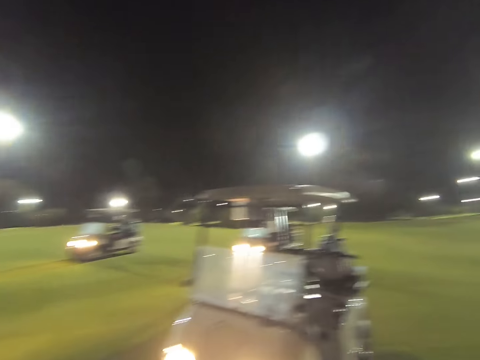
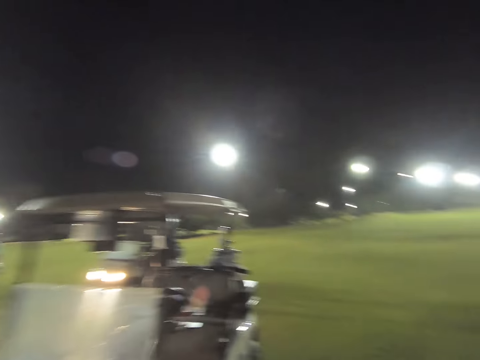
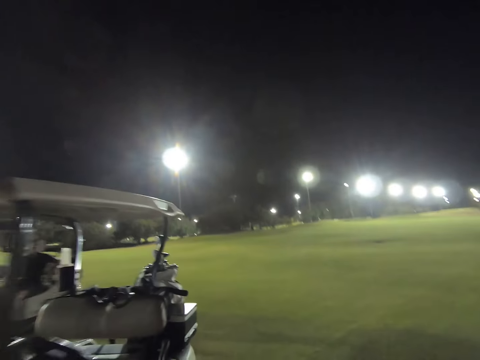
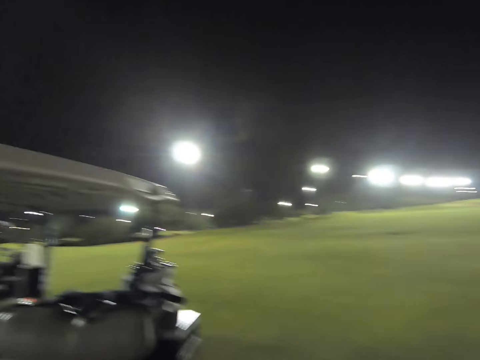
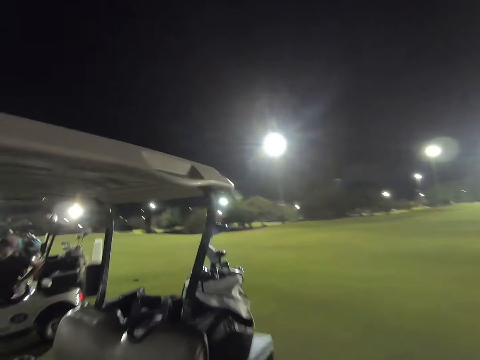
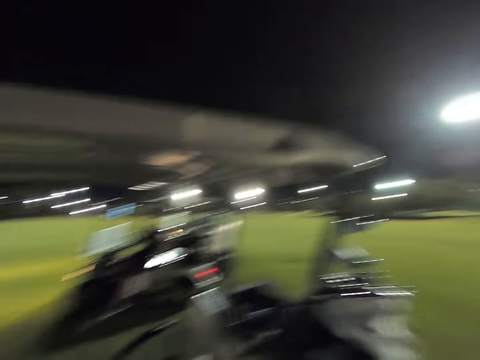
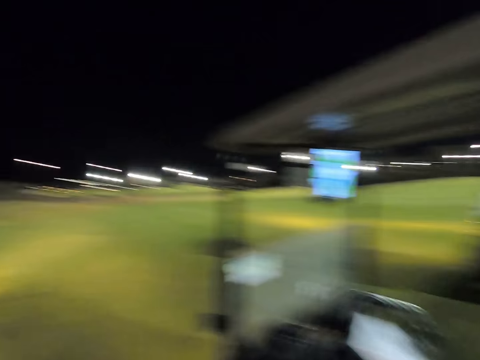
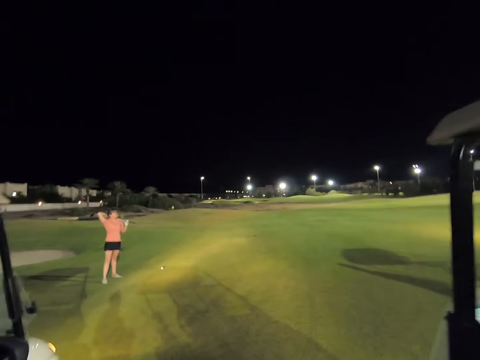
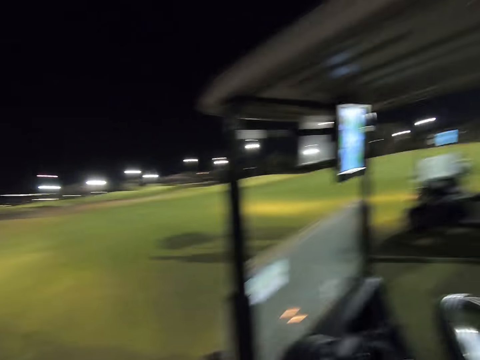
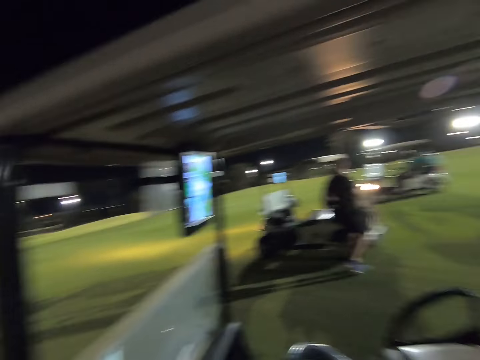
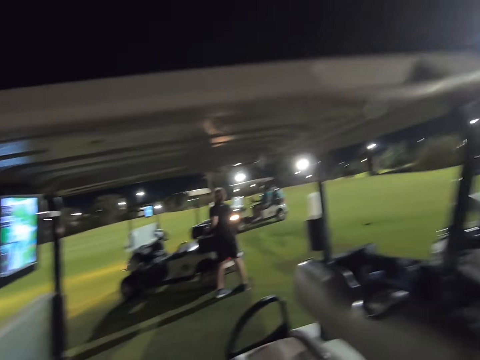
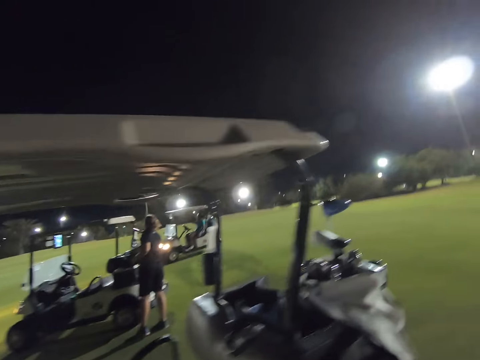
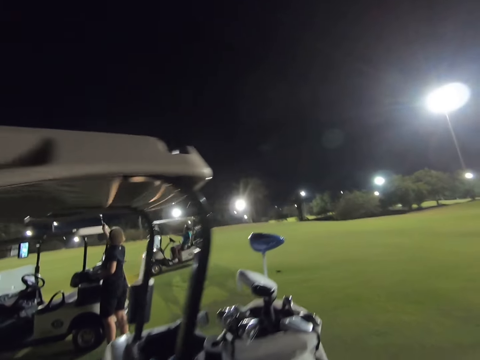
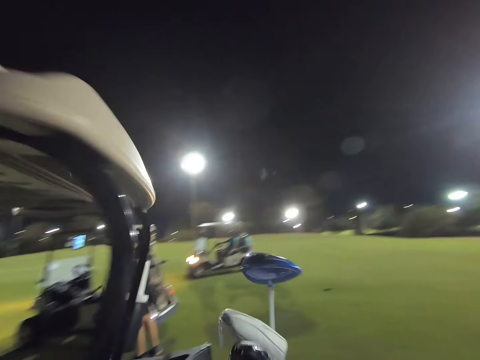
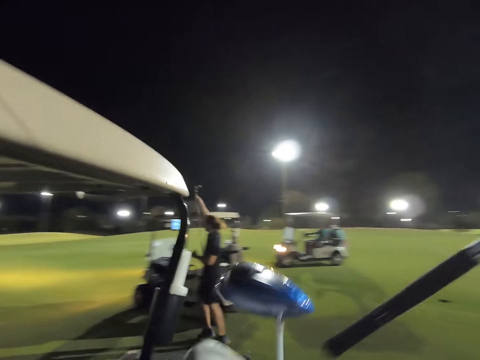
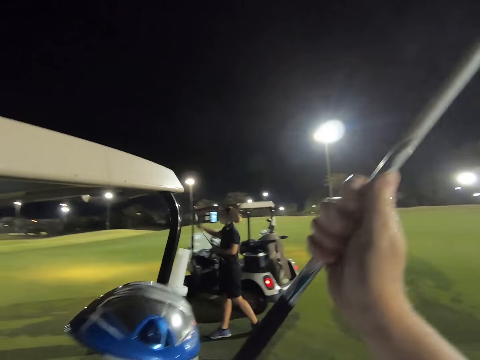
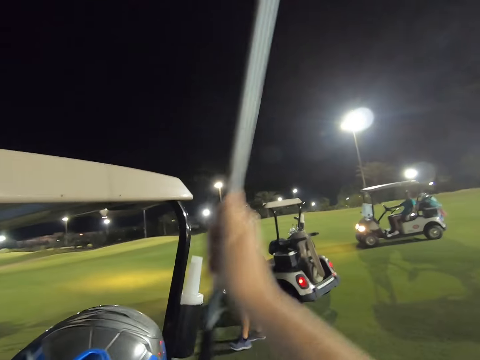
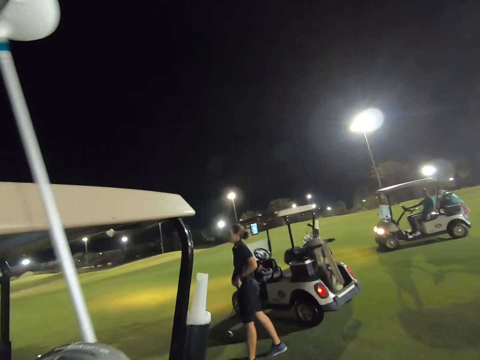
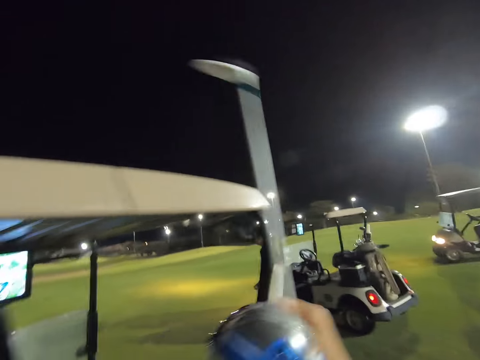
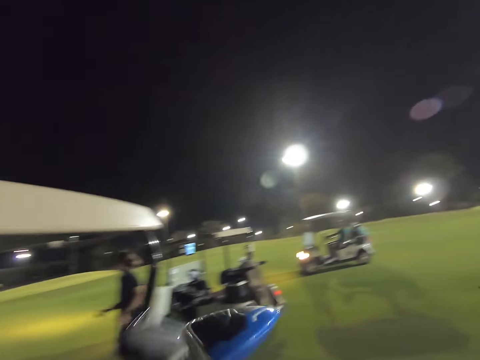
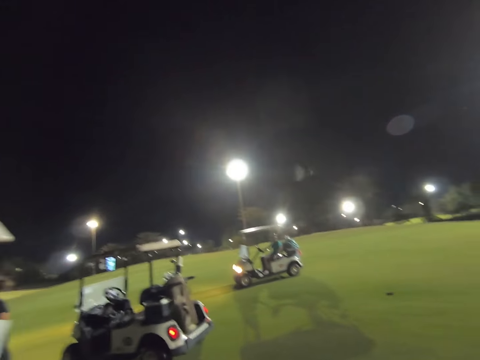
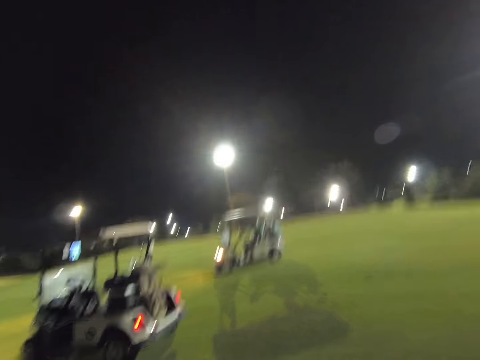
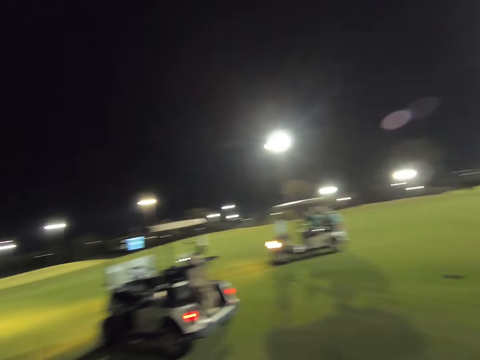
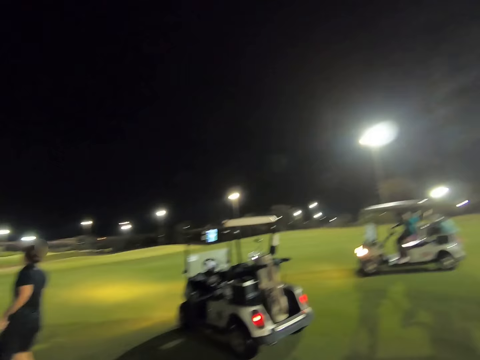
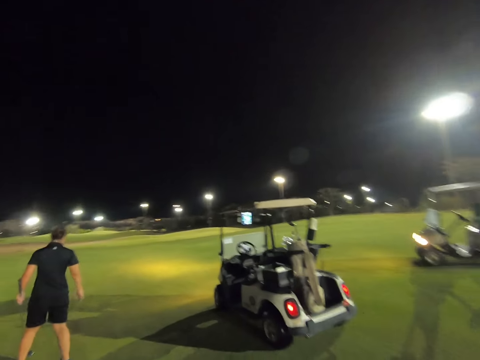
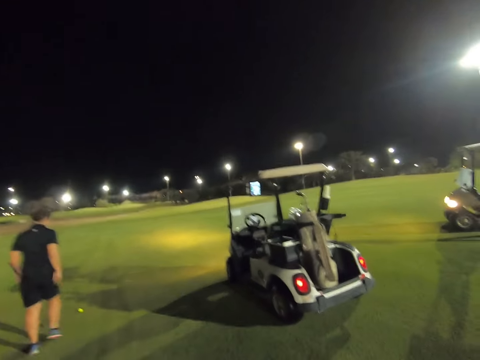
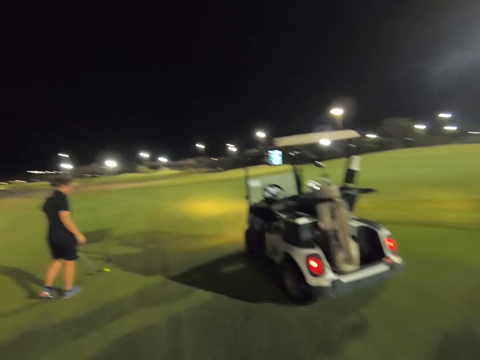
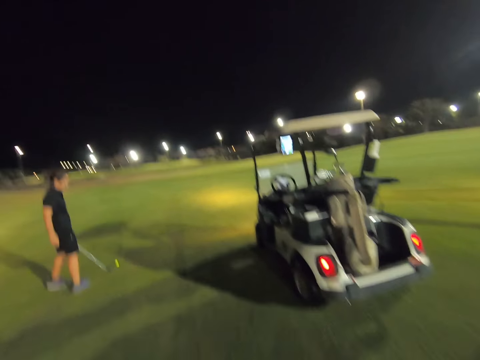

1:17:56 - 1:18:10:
The camera wearer looks around the field. They put the golf club or hockey stick in the golf bag in the vehicle. They walk on the field.
